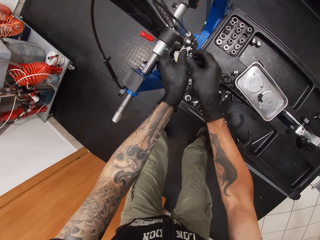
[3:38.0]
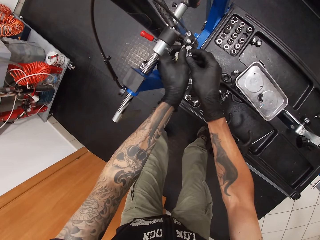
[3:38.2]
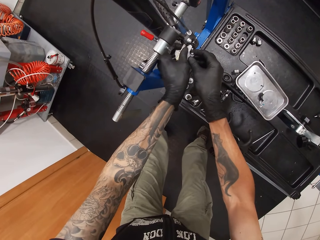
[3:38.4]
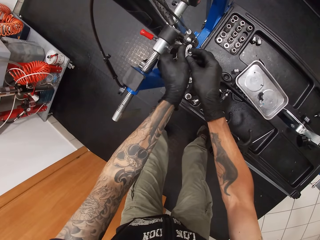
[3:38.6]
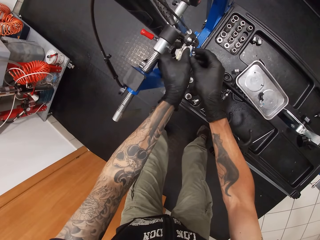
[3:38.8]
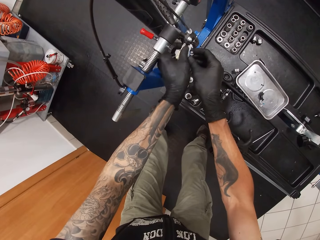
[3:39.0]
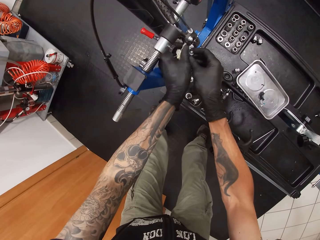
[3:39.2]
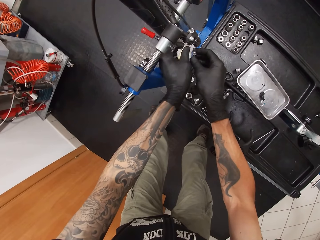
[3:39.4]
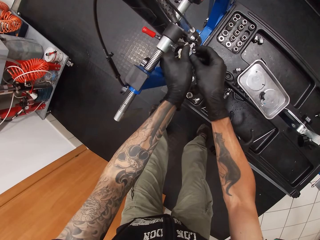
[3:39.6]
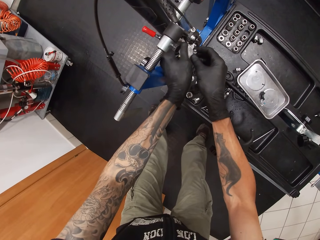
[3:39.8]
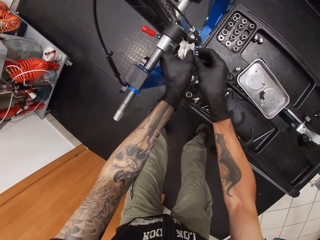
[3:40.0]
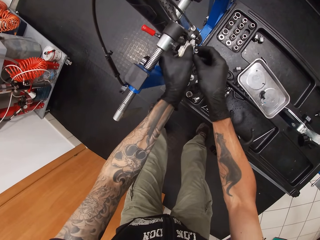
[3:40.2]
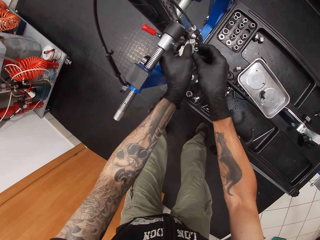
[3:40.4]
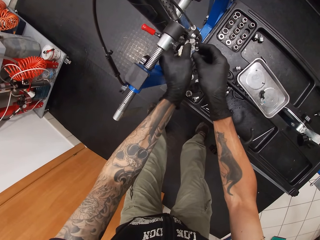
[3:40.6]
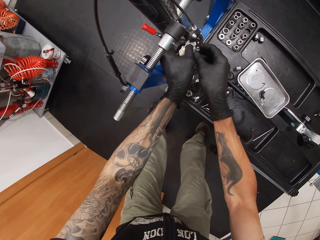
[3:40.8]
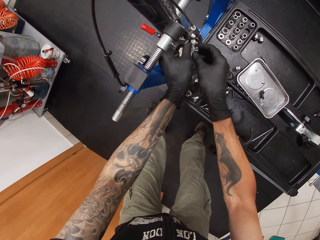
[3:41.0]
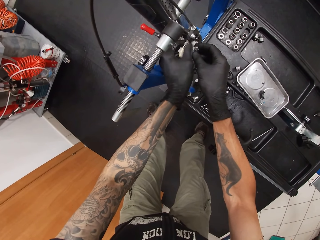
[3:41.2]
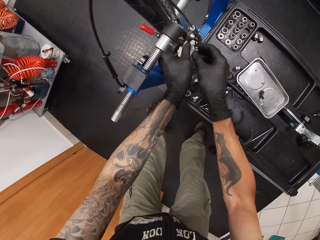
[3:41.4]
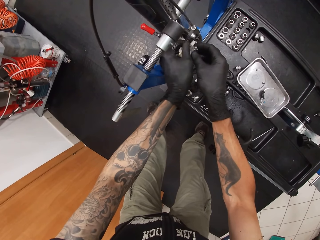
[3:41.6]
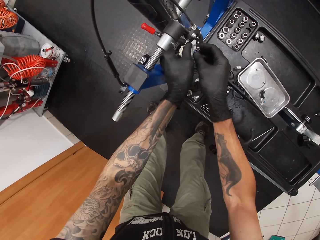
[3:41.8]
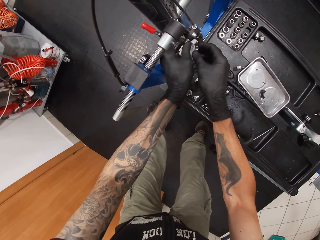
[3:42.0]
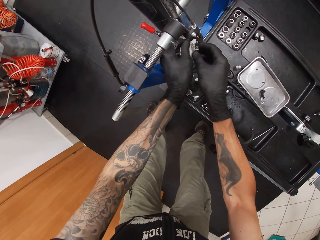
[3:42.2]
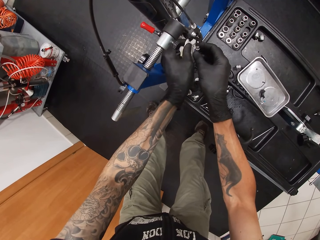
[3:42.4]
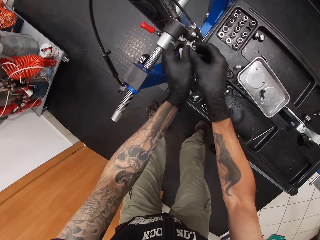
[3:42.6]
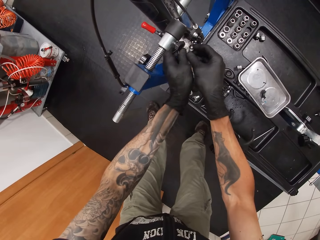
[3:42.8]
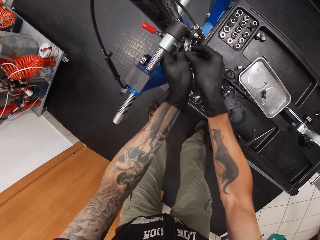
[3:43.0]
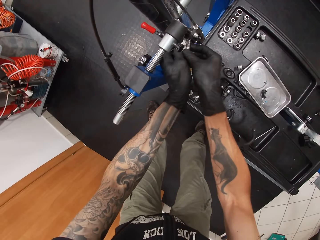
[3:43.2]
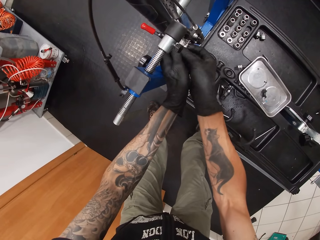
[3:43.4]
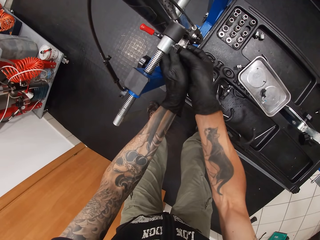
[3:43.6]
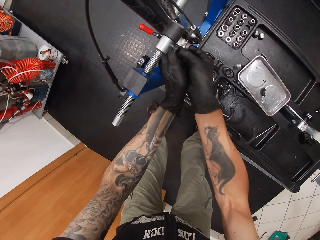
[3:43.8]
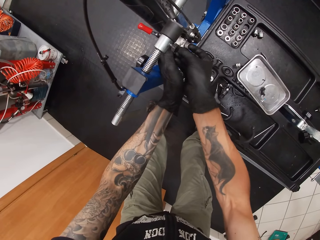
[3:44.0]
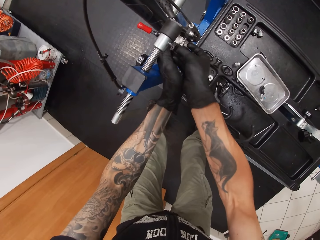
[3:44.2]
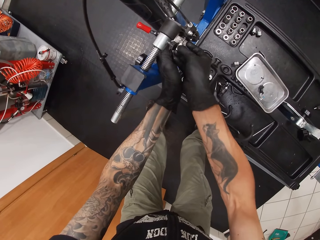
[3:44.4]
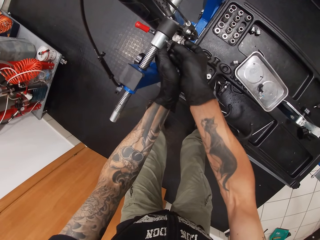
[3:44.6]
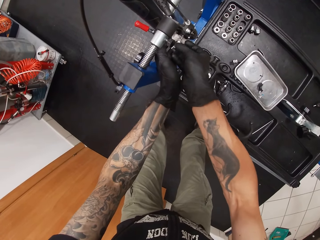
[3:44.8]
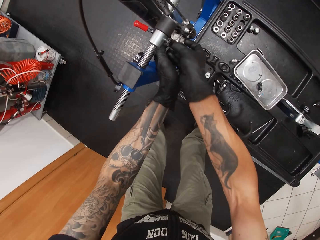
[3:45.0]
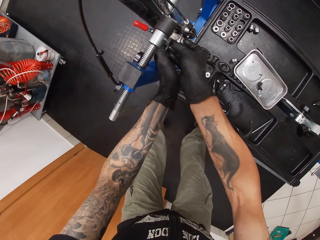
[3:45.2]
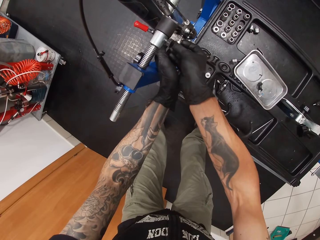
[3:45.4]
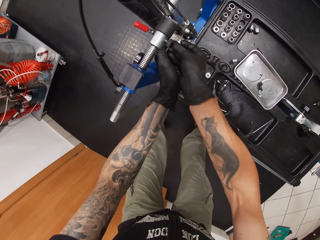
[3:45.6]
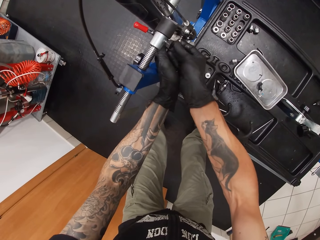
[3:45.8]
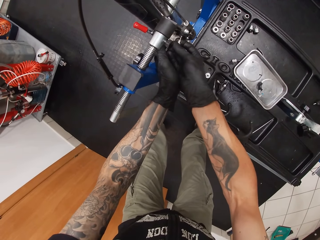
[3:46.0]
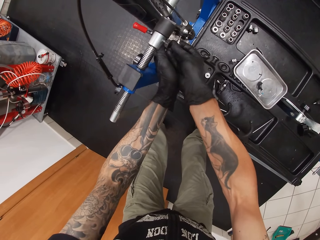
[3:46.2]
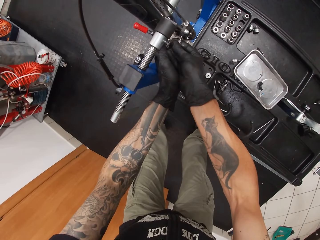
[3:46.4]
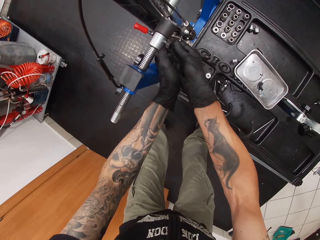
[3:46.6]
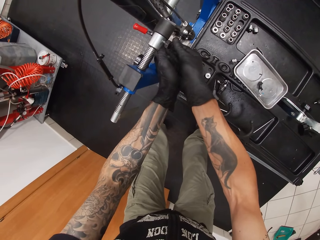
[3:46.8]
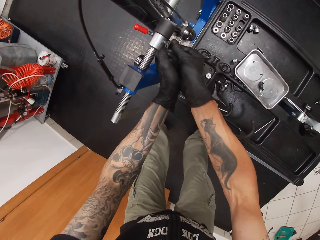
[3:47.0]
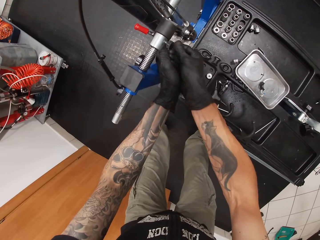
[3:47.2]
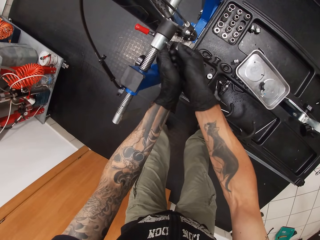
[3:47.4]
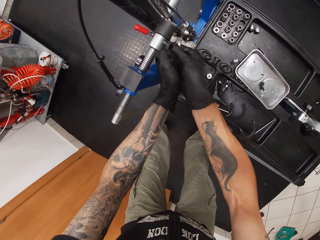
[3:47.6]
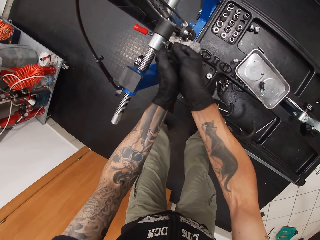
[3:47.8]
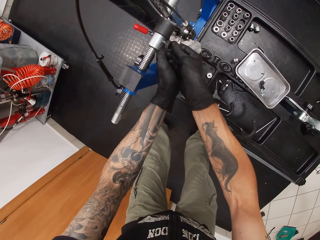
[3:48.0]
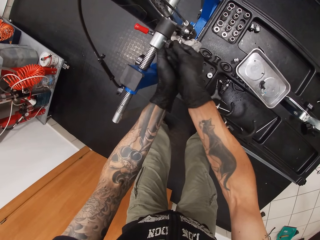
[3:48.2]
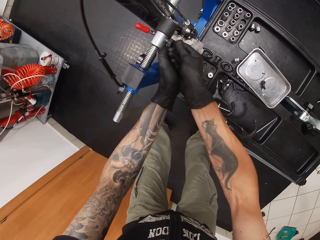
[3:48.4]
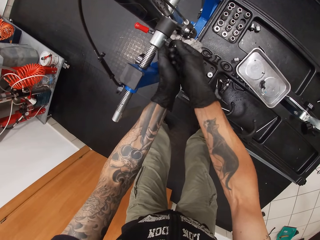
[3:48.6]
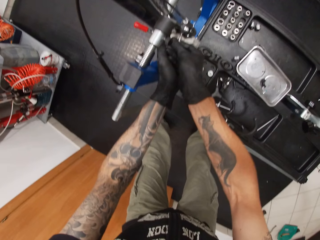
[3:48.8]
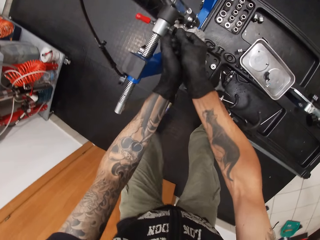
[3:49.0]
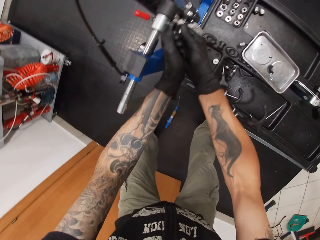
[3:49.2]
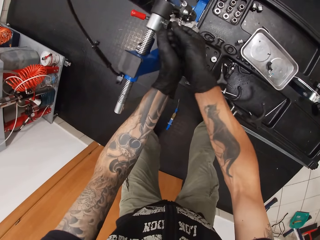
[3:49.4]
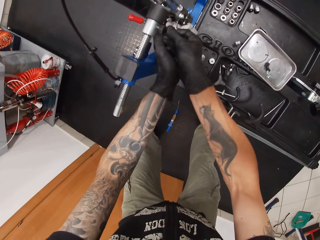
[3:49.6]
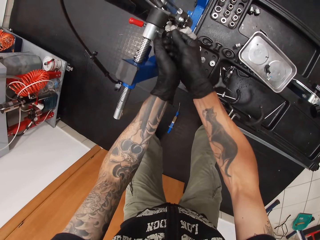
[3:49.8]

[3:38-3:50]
The camera wearer opens the tube. He fastens the bolt with the plug with his right hand.

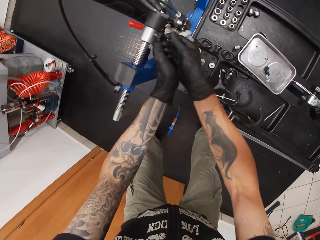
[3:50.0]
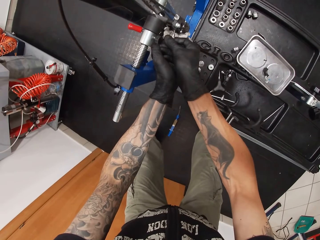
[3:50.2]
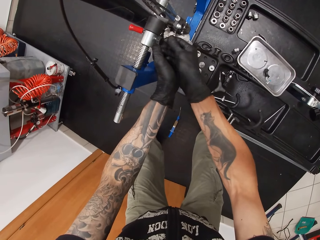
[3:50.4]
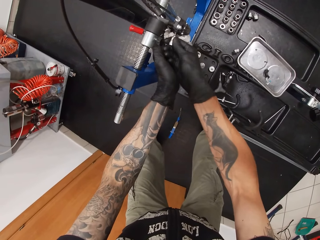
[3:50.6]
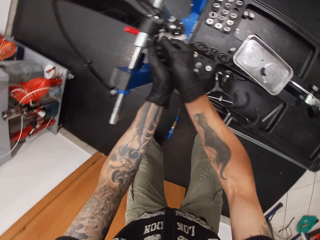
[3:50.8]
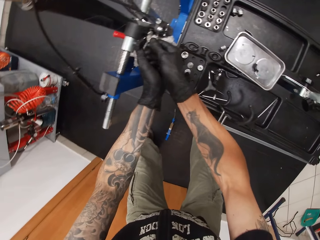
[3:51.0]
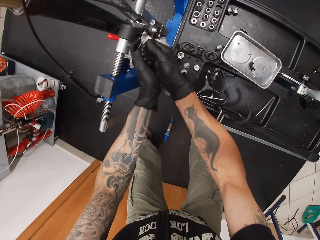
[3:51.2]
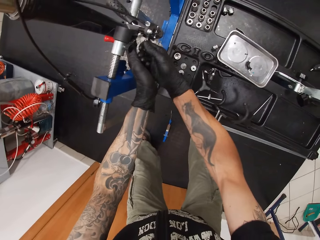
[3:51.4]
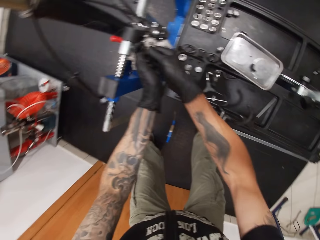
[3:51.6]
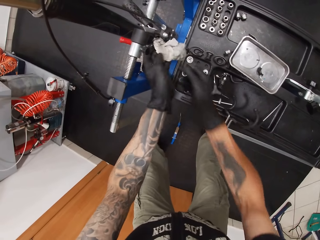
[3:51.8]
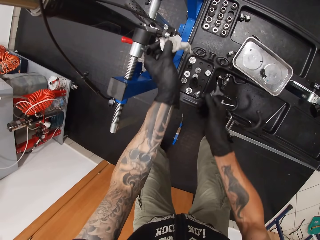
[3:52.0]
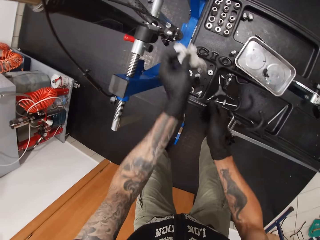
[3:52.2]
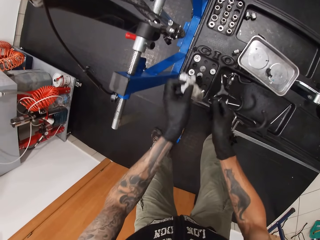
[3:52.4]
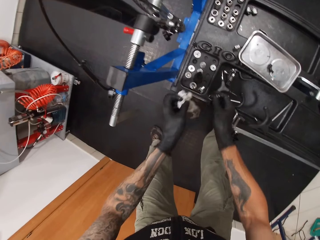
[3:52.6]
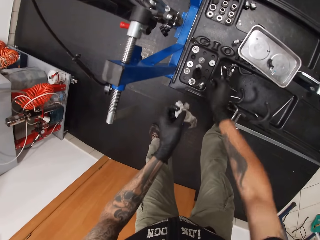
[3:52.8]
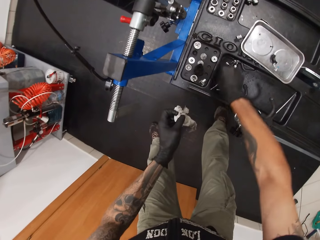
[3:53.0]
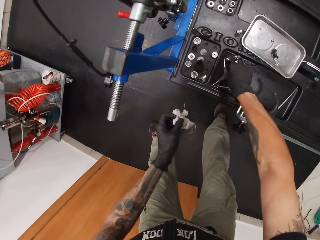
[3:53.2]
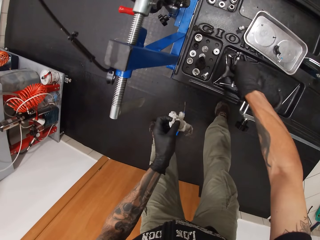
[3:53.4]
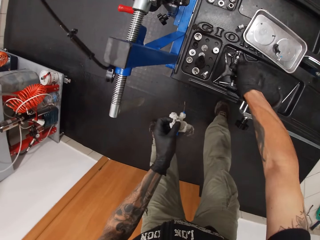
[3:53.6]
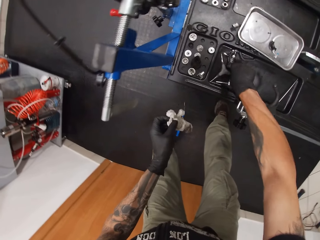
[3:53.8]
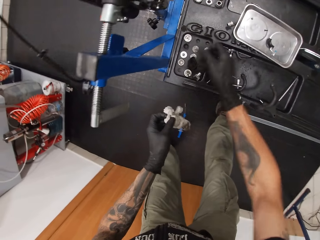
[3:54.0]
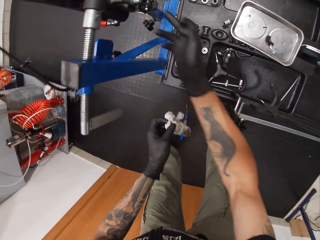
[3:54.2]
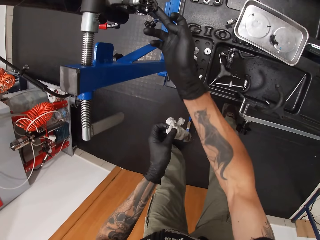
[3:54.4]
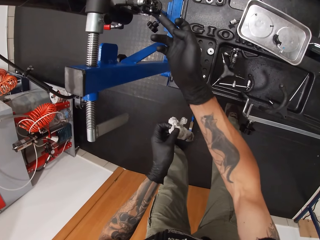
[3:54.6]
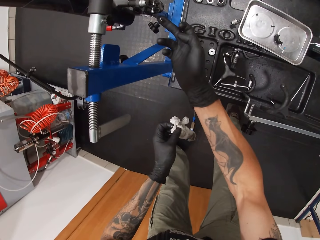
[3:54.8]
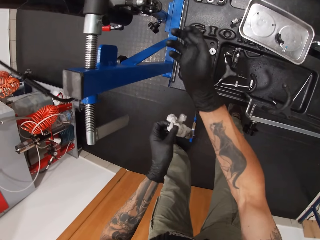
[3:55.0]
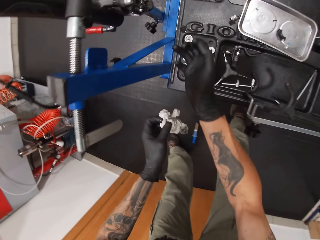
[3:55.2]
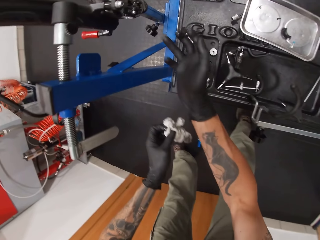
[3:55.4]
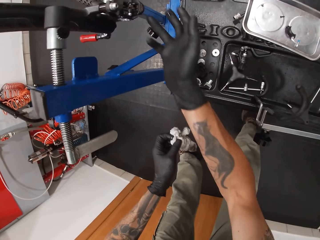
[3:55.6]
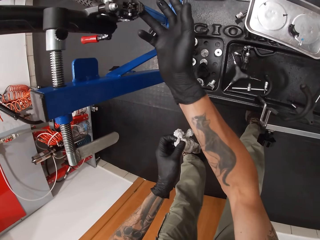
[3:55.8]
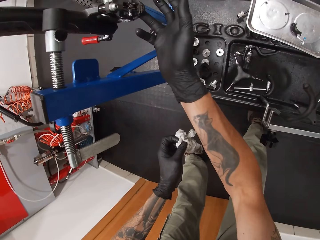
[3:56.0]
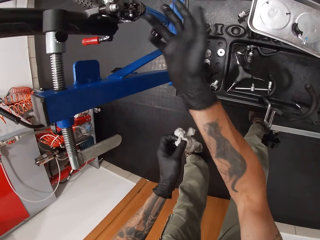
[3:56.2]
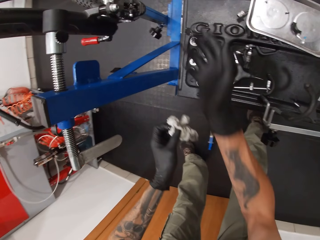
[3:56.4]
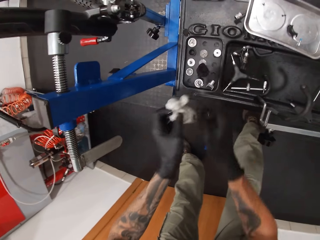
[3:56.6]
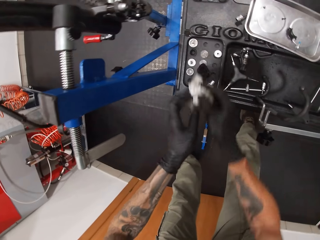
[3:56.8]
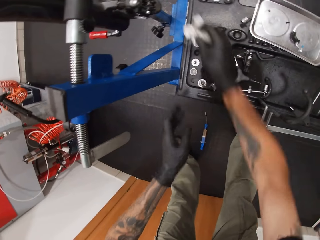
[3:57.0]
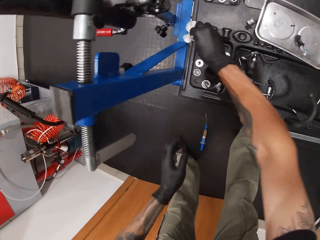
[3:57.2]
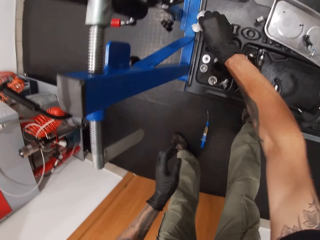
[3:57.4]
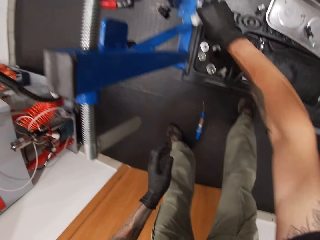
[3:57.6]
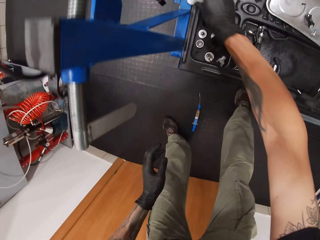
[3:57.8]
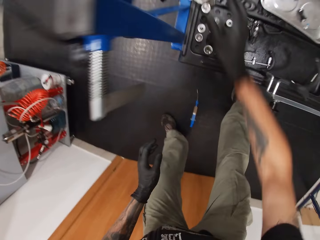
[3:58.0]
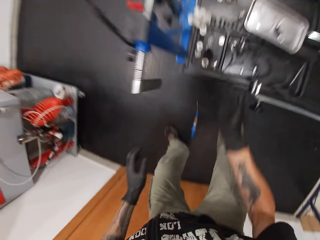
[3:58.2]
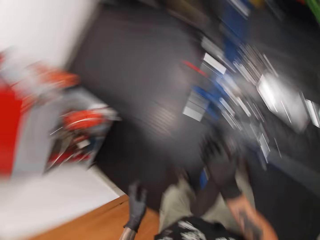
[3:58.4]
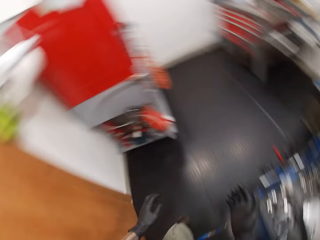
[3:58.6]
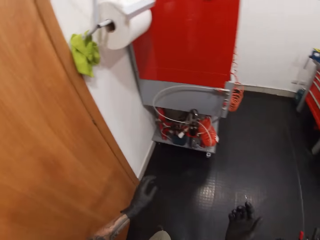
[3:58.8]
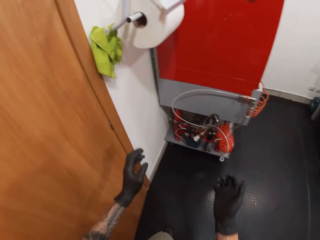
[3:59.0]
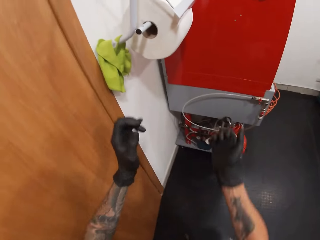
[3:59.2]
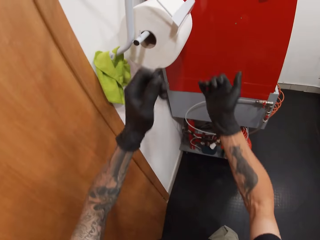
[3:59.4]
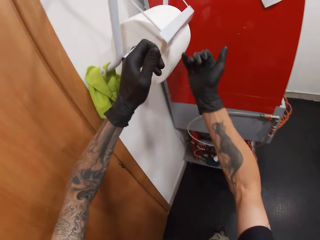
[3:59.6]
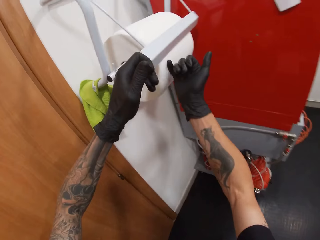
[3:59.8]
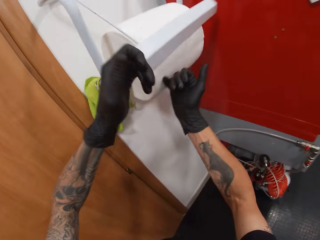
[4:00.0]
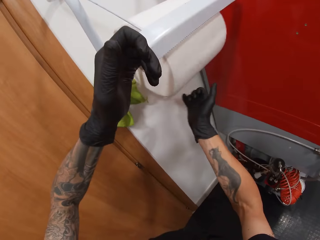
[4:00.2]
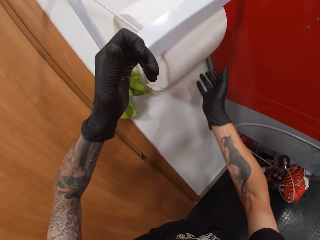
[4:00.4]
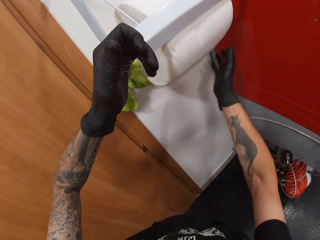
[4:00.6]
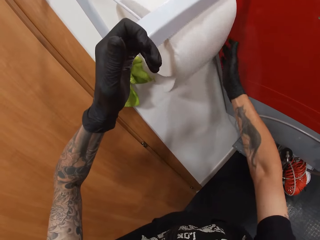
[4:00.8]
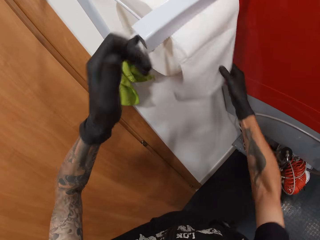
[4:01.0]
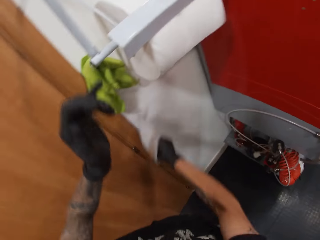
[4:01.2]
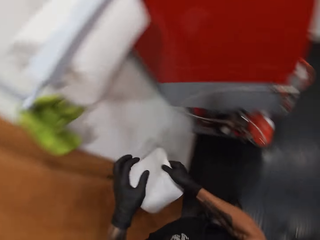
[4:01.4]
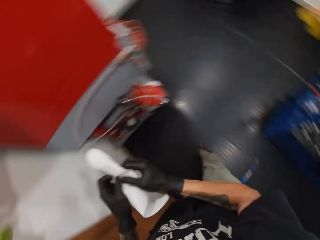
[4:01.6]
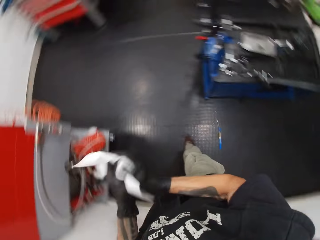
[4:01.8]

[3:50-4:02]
The camera wearer places the plug on the blue toolbox stand with his right hand. He picks something. He wipes fluid from the bicycle's fork with his right hand, with the finger. He wipes fluid on the blue toolbox stand with the toilet paper with his right hand. He walks. He cuts toilet paper from a toilet paper on a toilet paper holder with his right hand. He takes a tissue paper.
